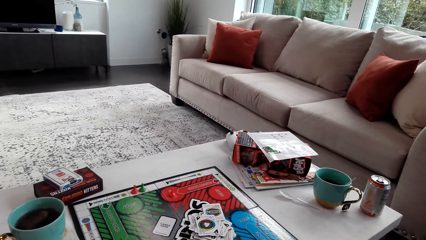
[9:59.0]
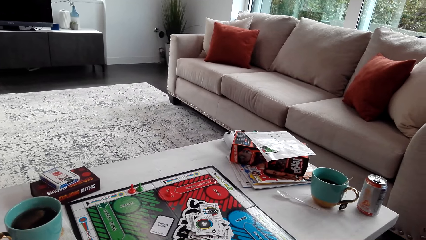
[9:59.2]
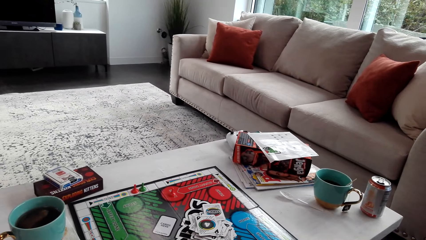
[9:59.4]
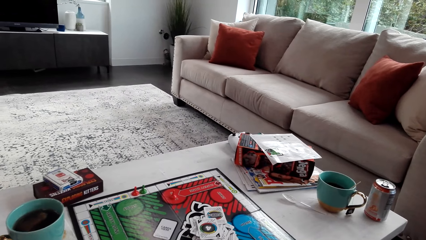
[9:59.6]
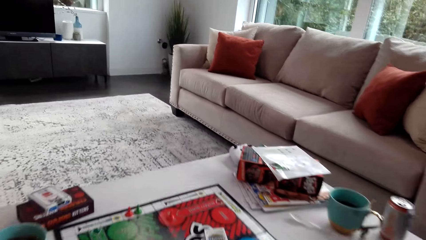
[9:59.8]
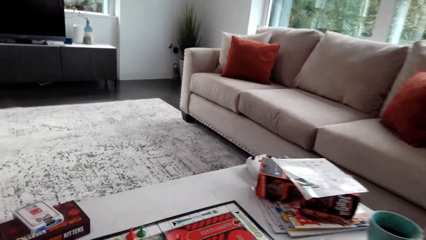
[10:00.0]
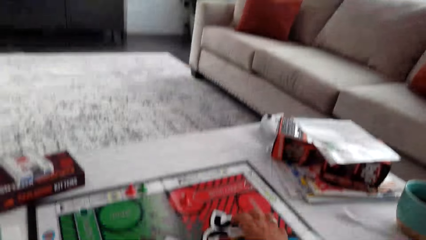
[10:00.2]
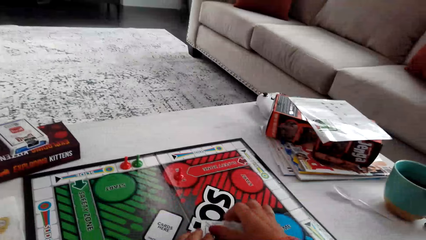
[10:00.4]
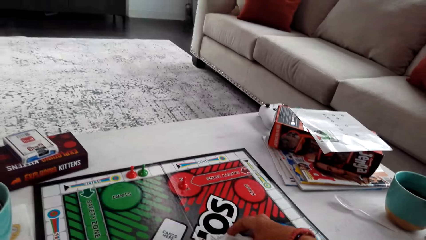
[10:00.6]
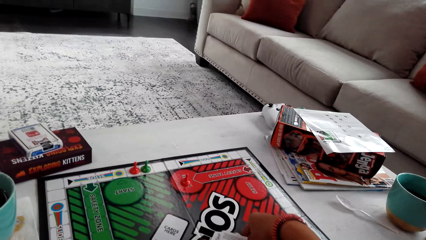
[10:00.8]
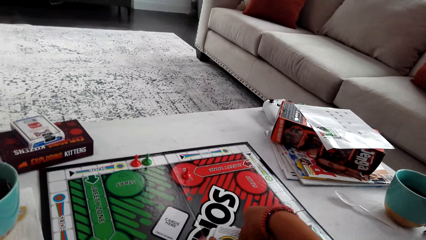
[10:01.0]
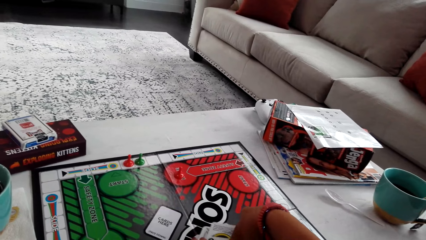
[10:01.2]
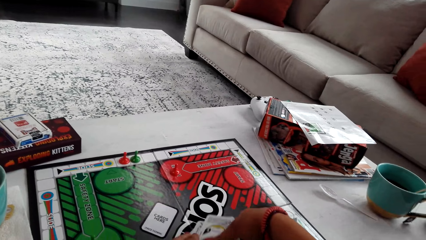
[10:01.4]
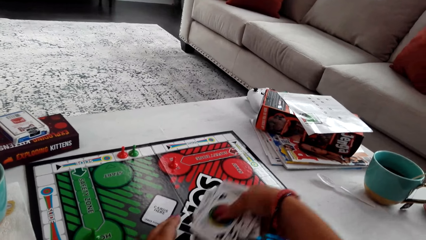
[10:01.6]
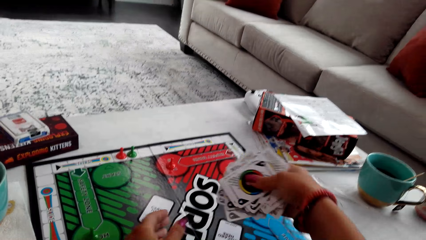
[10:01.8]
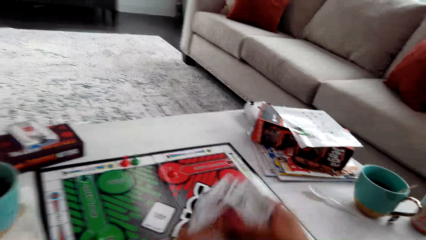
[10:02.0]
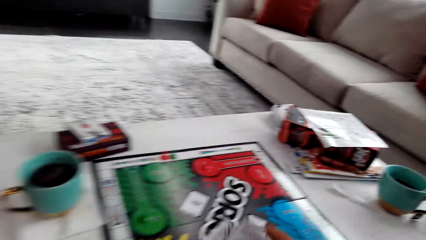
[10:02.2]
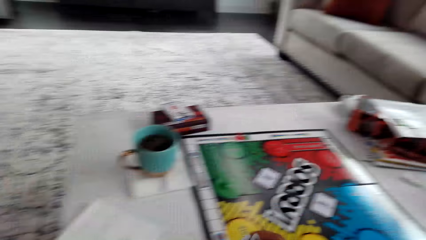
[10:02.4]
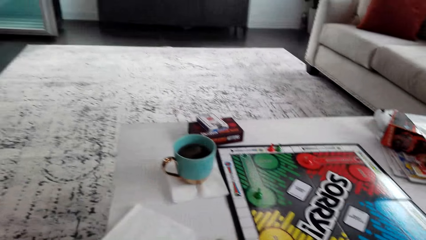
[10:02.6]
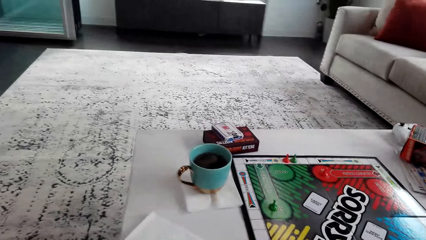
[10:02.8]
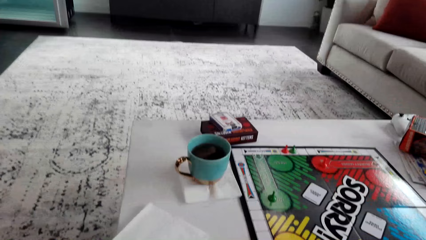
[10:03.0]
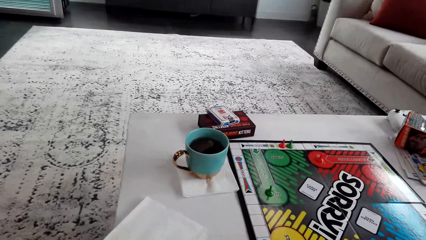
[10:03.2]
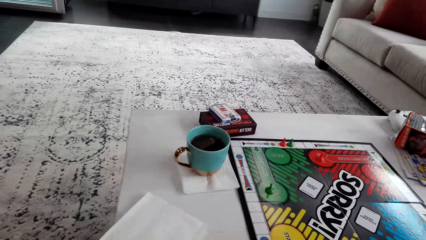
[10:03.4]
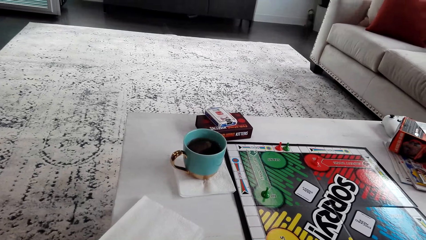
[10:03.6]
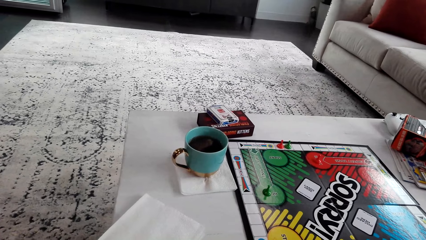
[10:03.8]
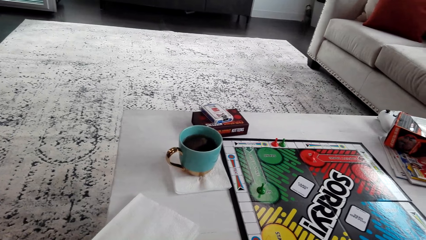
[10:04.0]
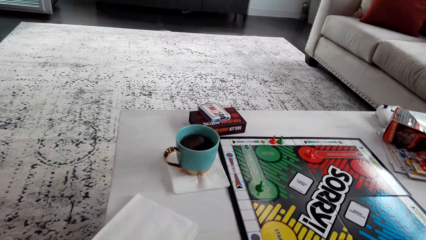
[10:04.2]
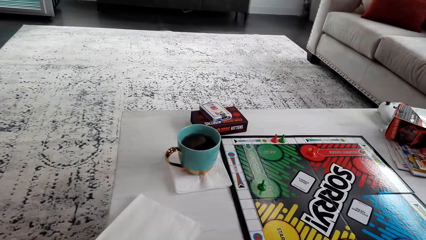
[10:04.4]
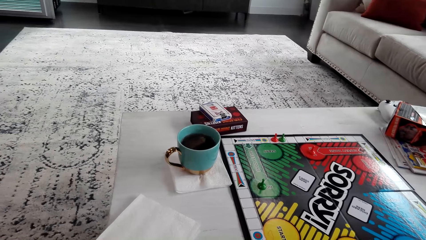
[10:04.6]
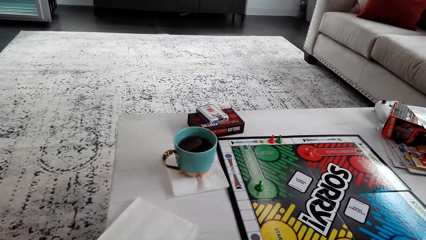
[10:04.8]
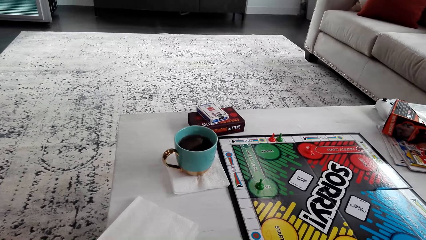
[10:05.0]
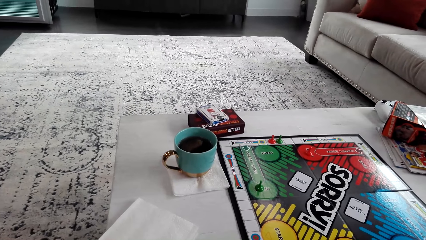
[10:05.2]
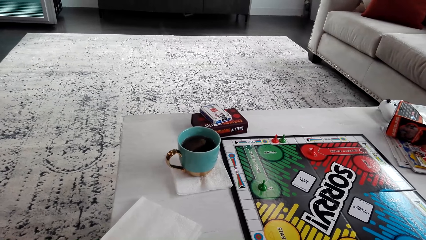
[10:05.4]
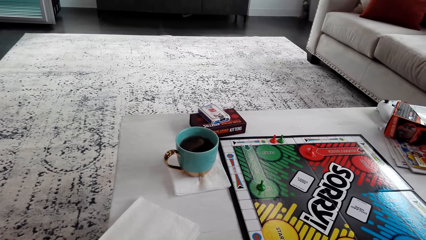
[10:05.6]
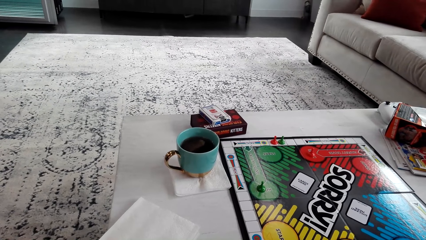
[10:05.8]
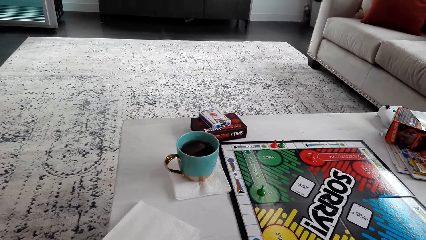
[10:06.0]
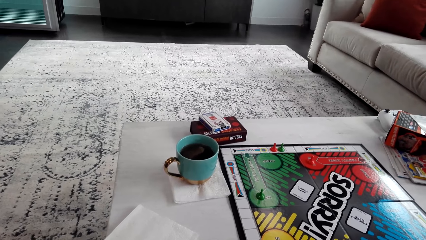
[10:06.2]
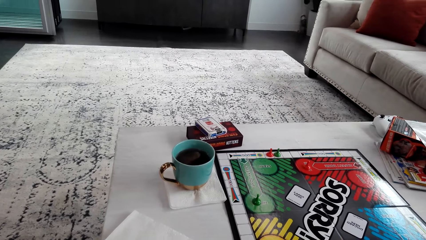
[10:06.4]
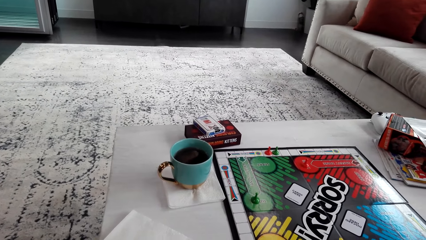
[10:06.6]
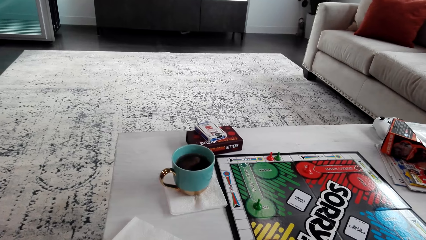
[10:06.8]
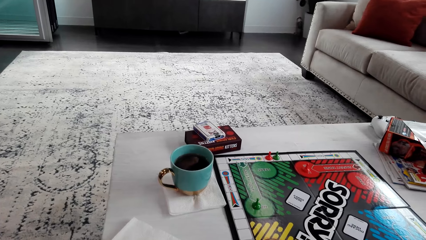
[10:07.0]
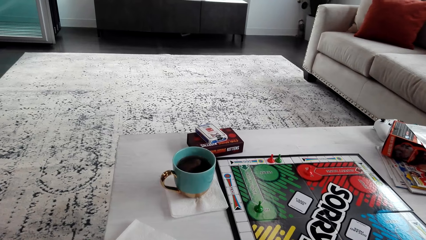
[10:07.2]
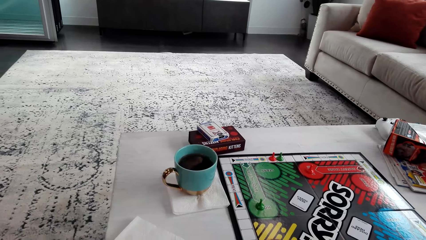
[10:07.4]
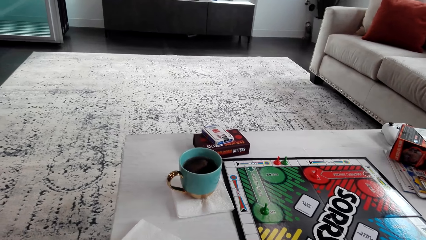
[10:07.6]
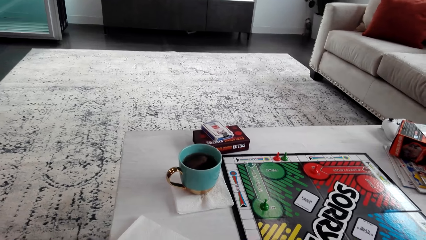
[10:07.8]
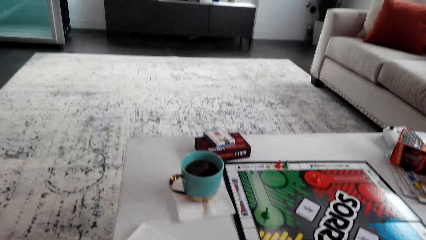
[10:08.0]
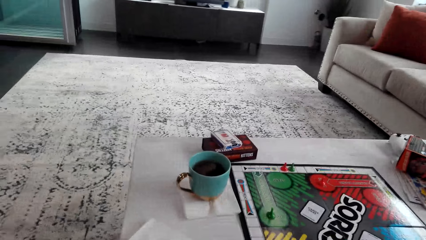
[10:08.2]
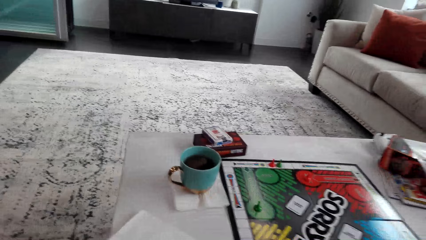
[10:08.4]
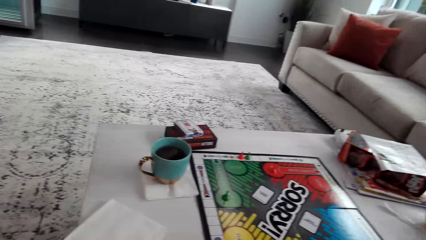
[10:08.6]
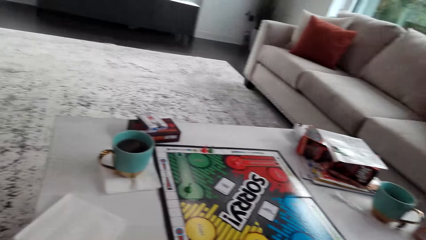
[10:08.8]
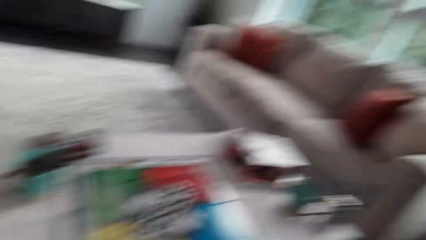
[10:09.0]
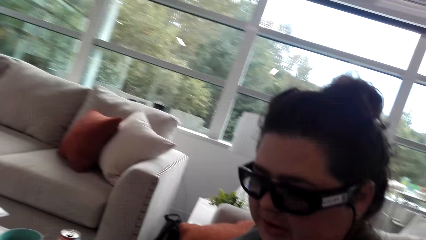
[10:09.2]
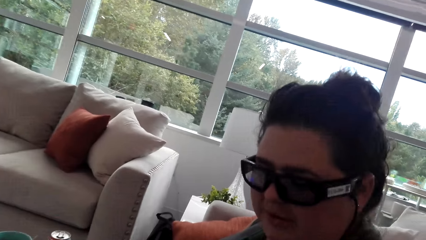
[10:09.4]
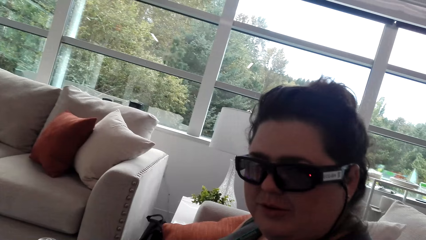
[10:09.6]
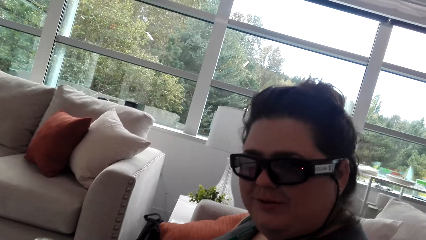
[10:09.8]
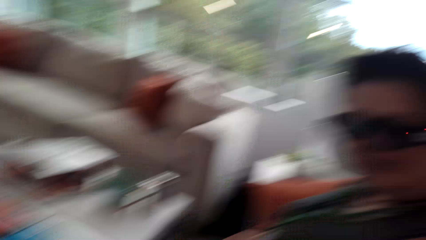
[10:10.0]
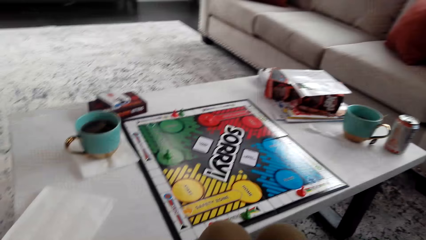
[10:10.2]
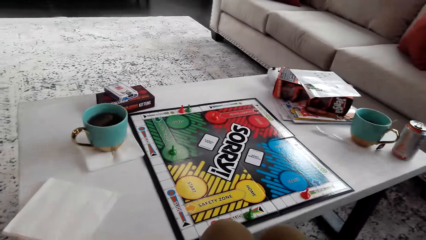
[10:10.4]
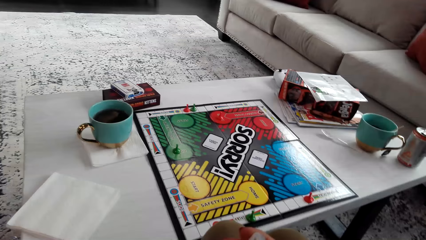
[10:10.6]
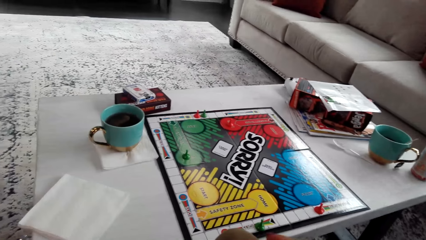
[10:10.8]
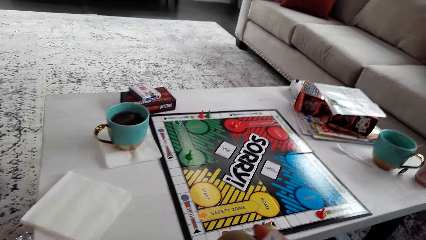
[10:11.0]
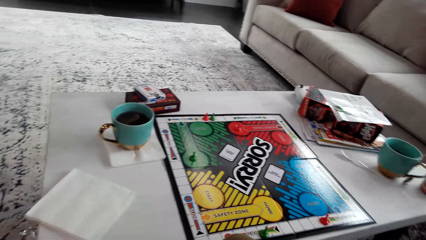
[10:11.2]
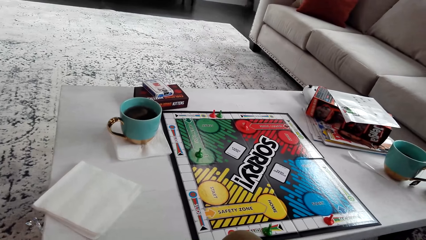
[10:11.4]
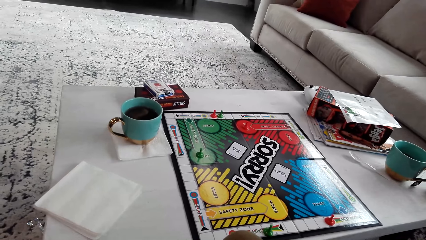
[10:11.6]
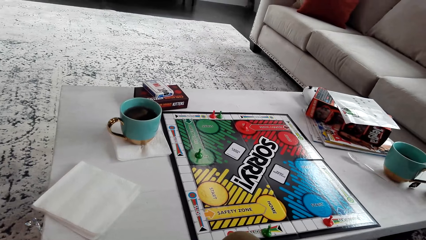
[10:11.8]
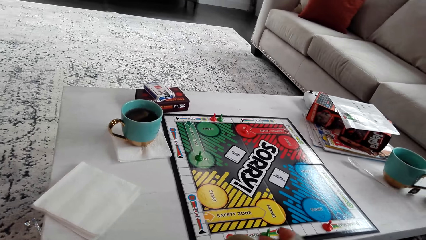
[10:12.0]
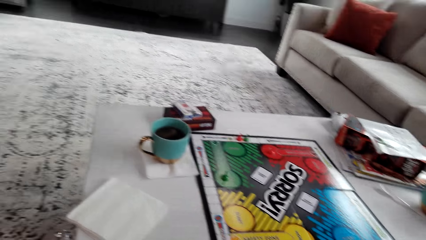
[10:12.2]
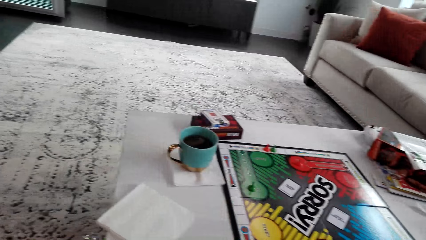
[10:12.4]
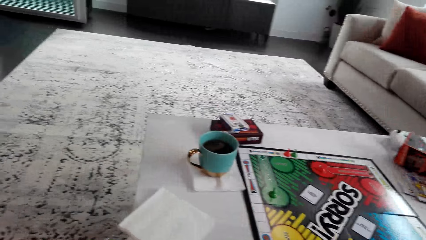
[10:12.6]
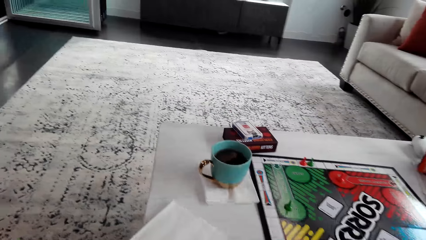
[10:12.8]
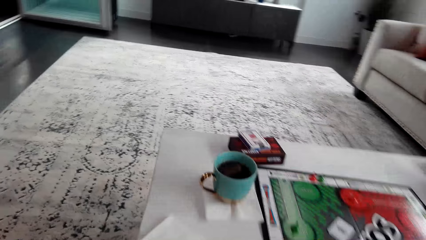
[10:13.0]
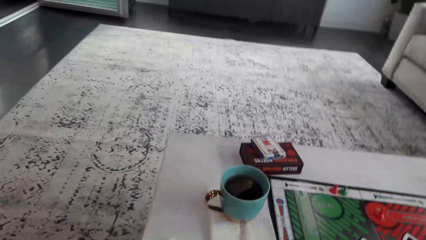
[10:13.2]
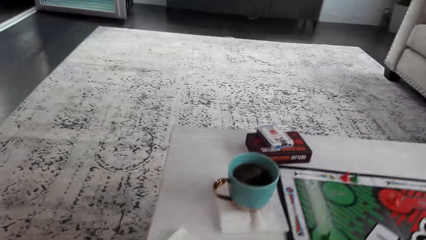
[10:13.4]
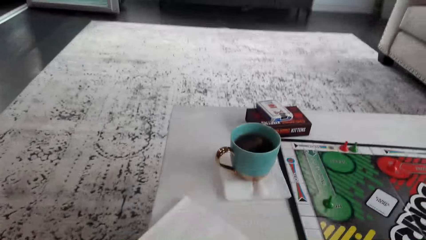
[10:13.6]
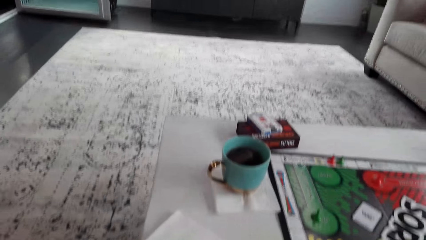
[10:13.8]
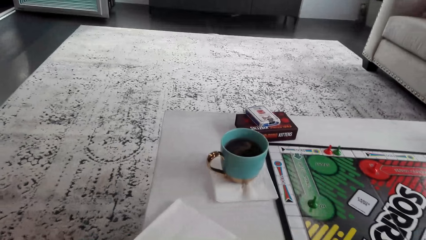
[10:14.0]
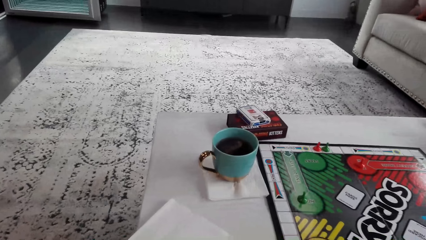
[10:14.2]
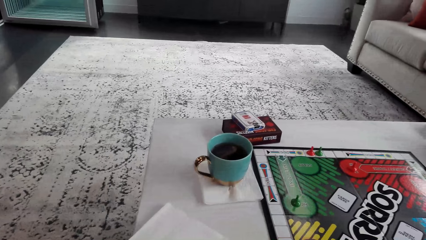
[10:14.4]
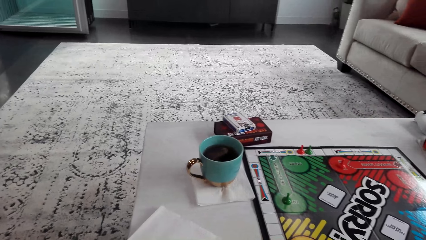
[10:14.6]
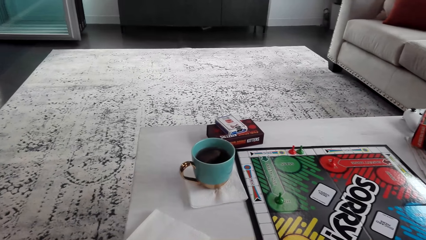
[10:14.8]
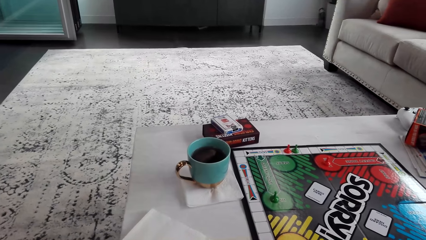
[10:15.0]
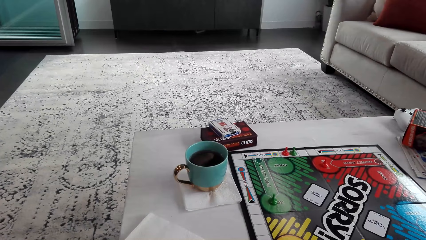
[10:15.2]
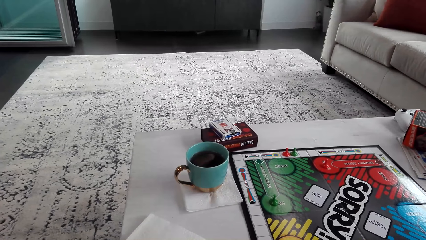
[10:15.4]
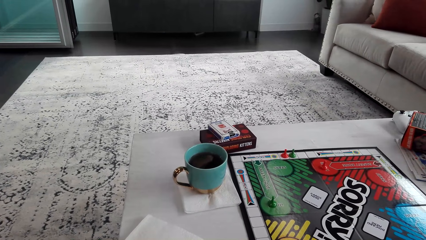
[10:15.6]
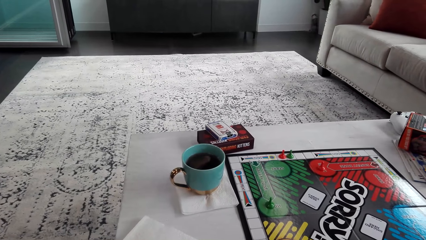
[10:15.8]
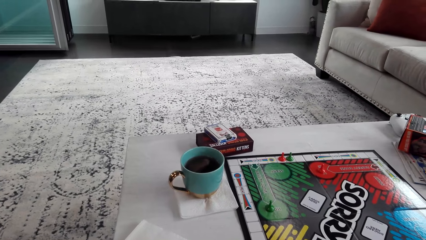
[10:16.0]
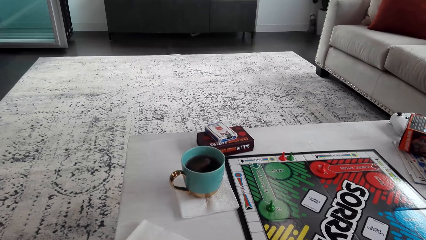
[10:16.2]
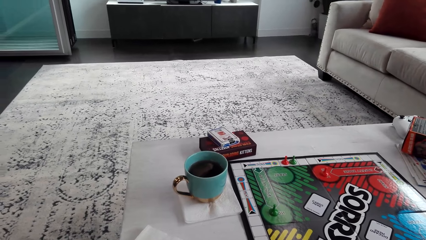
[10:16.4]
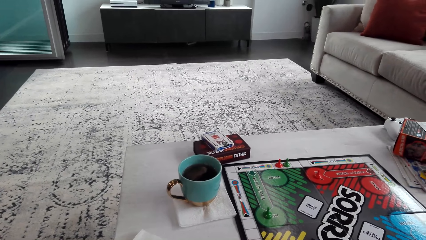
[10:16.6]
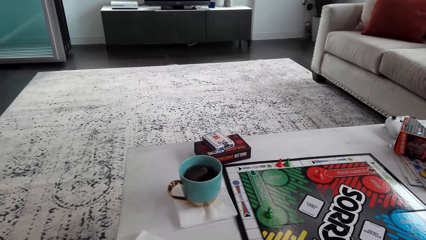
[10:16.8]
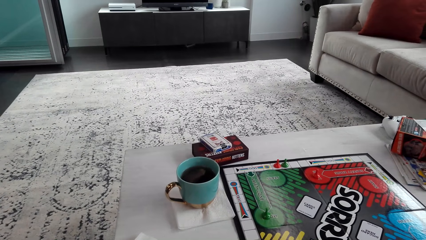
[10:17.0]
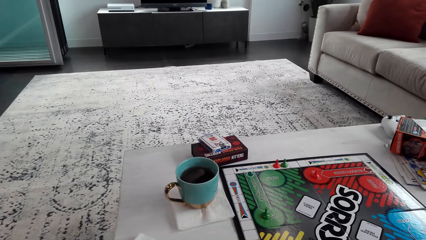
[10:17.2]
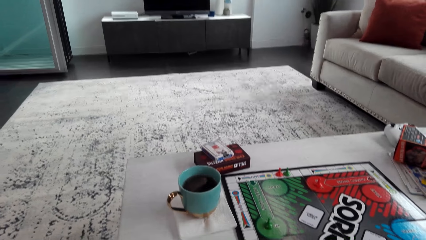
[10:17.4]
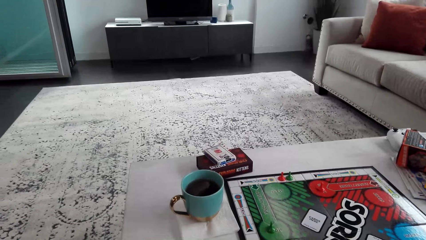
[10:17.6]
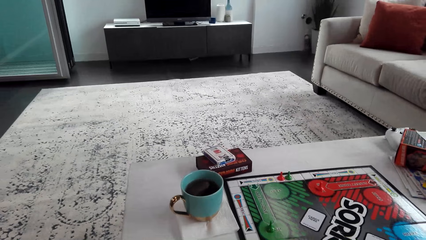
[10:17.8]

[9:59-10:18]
The camera wearer shuffles the cards. They pick up the cards. A woman talks to the camera wearer.
